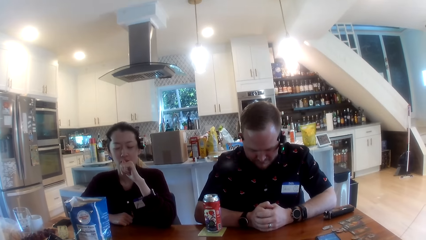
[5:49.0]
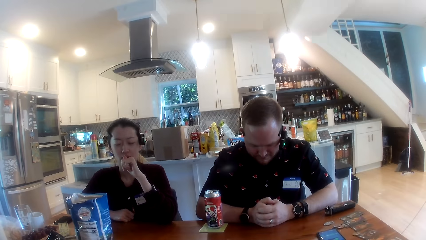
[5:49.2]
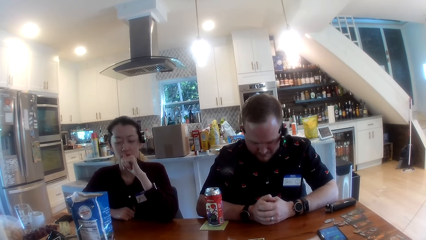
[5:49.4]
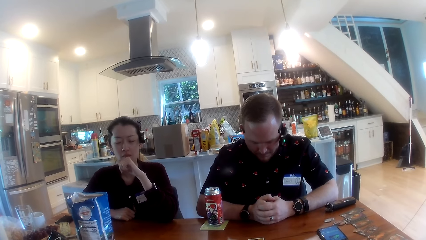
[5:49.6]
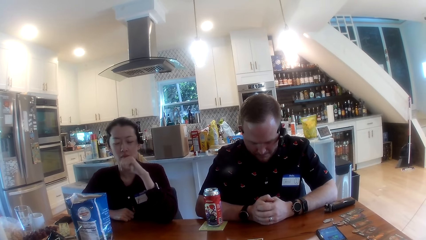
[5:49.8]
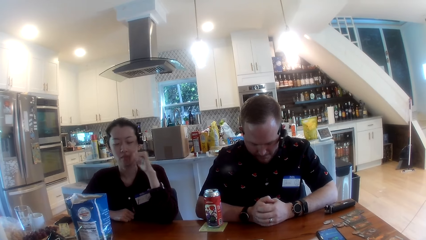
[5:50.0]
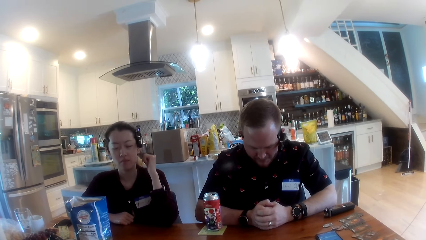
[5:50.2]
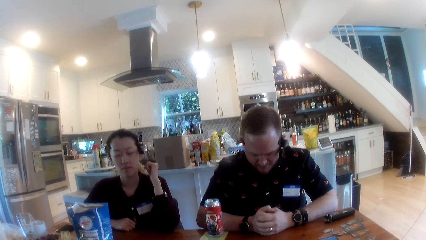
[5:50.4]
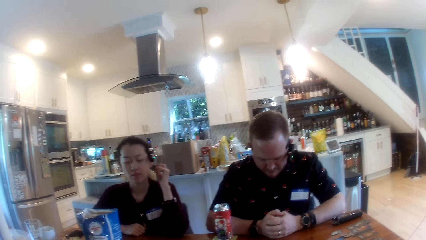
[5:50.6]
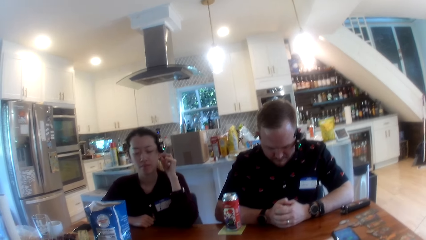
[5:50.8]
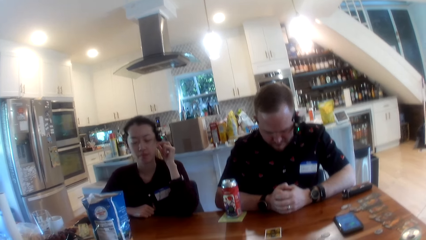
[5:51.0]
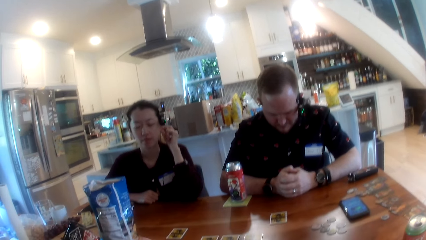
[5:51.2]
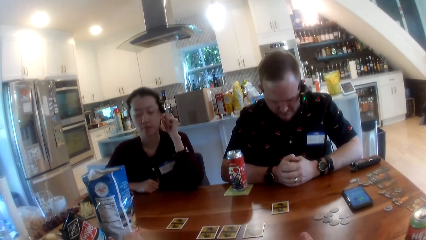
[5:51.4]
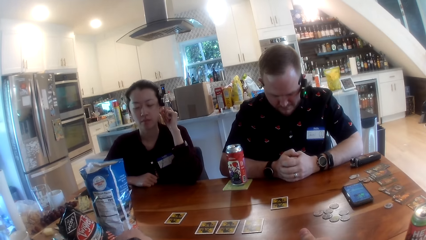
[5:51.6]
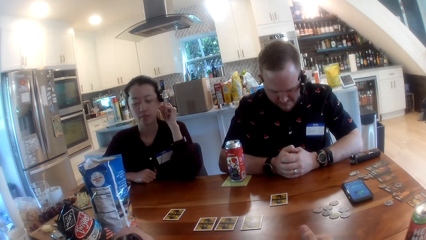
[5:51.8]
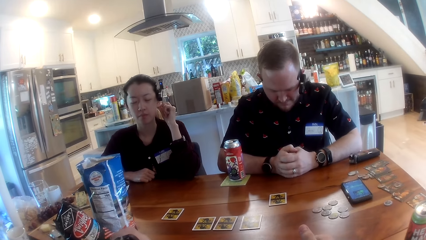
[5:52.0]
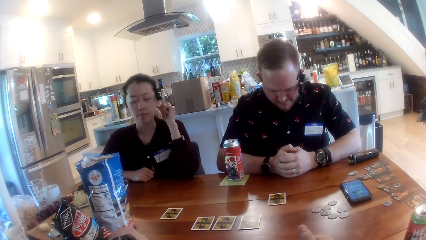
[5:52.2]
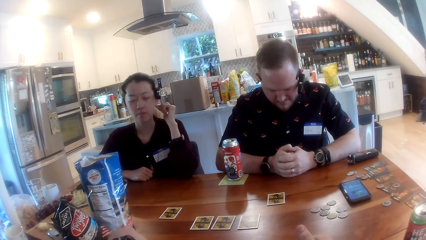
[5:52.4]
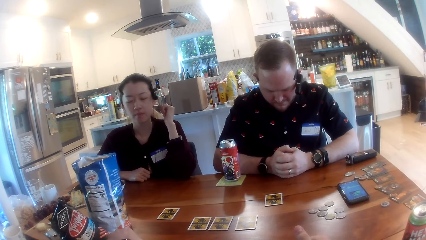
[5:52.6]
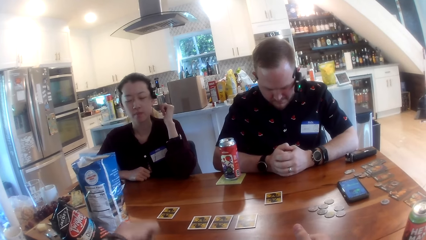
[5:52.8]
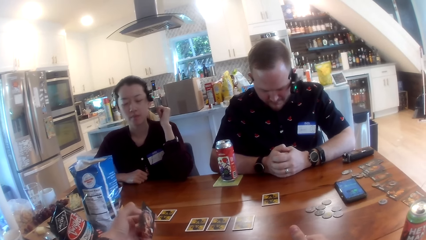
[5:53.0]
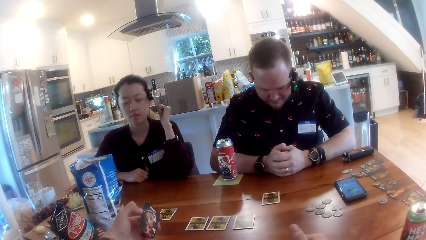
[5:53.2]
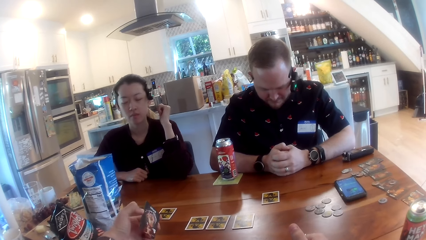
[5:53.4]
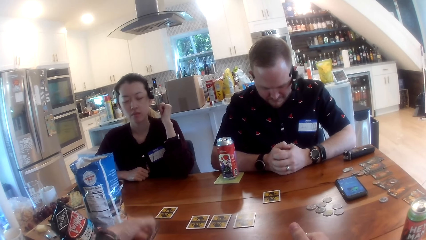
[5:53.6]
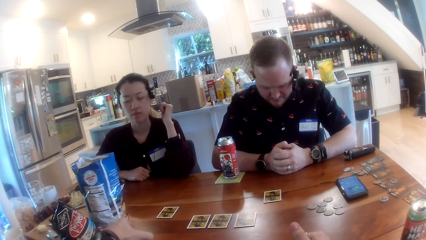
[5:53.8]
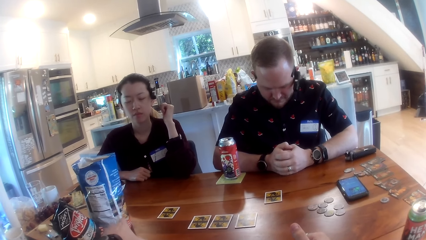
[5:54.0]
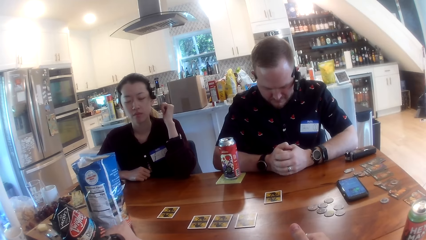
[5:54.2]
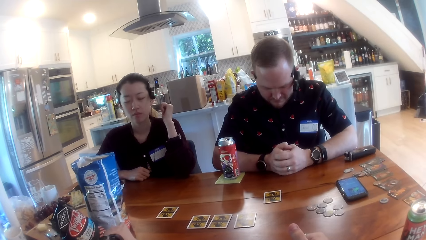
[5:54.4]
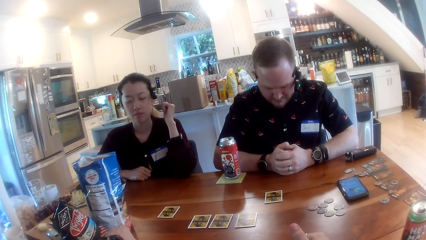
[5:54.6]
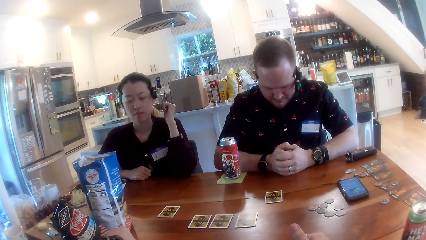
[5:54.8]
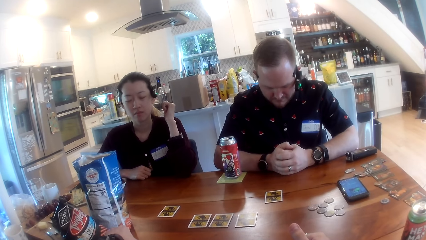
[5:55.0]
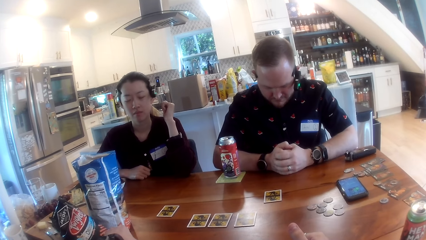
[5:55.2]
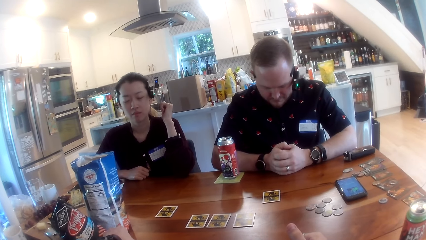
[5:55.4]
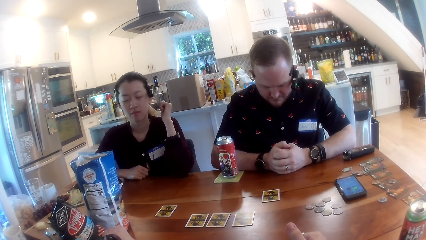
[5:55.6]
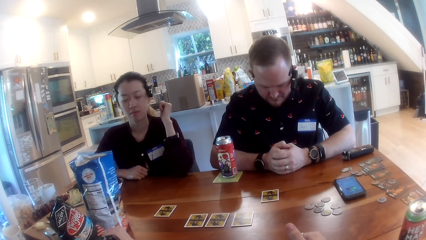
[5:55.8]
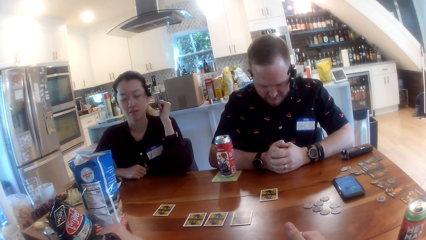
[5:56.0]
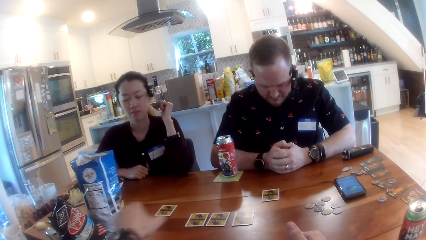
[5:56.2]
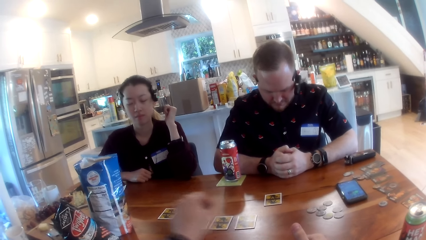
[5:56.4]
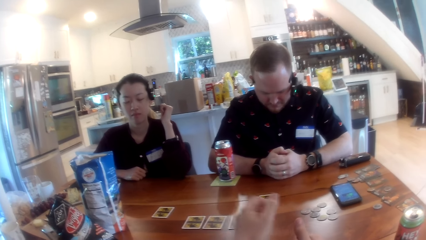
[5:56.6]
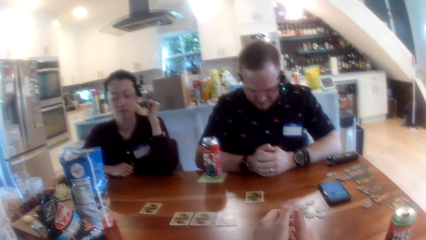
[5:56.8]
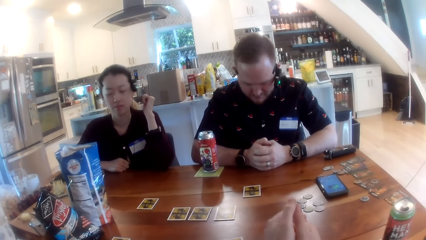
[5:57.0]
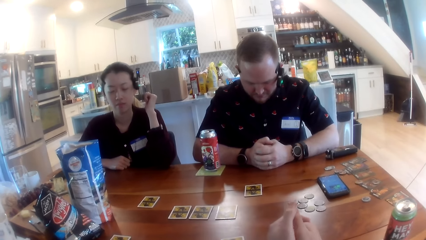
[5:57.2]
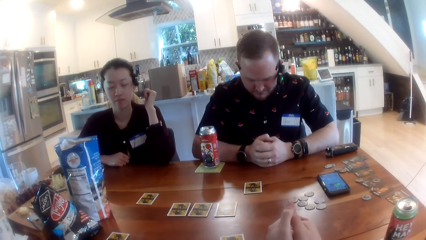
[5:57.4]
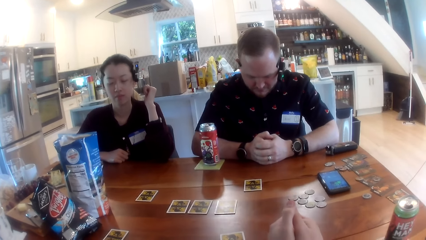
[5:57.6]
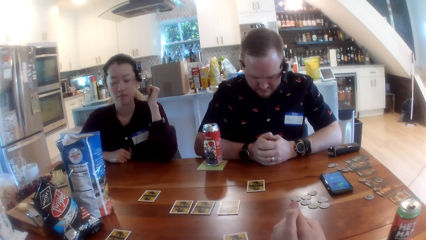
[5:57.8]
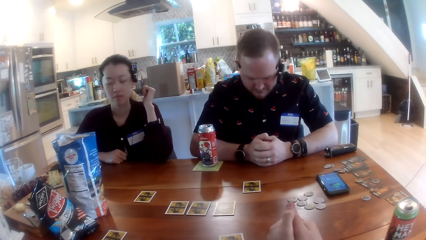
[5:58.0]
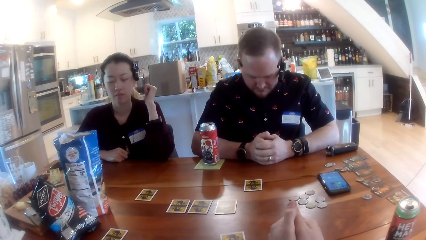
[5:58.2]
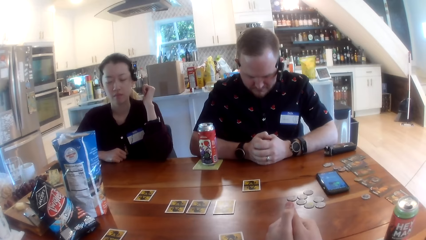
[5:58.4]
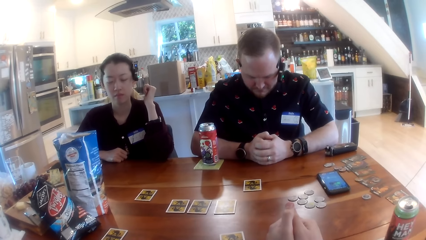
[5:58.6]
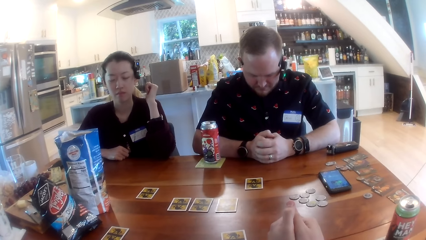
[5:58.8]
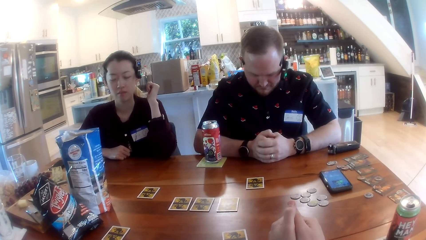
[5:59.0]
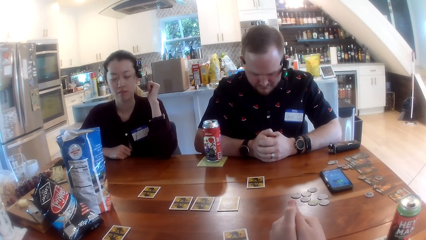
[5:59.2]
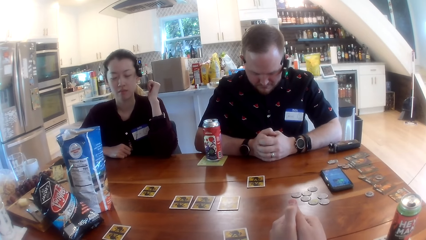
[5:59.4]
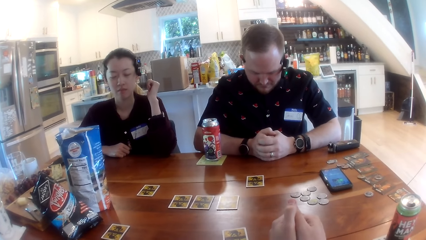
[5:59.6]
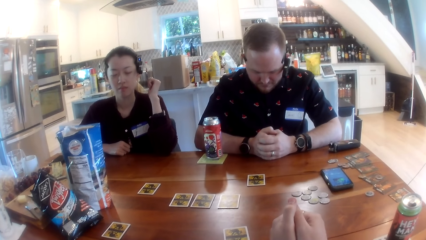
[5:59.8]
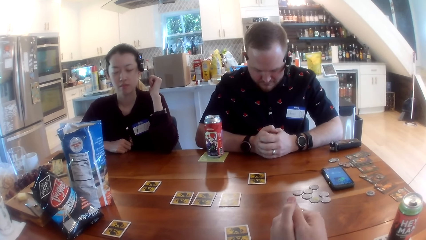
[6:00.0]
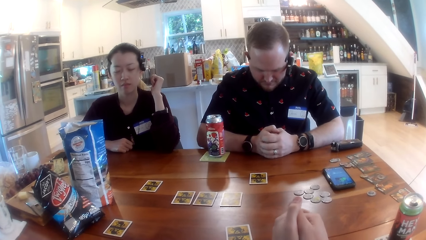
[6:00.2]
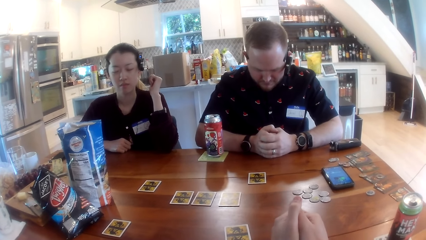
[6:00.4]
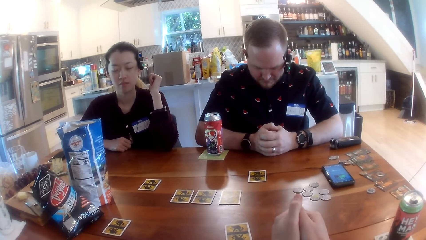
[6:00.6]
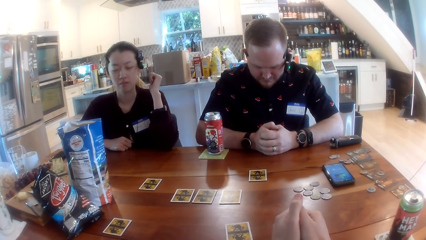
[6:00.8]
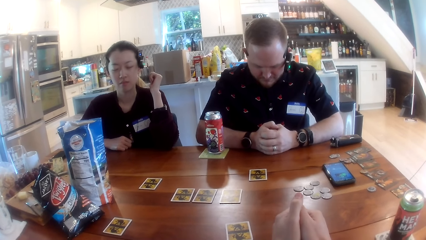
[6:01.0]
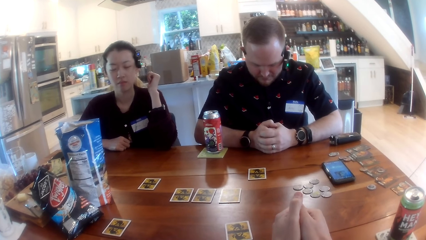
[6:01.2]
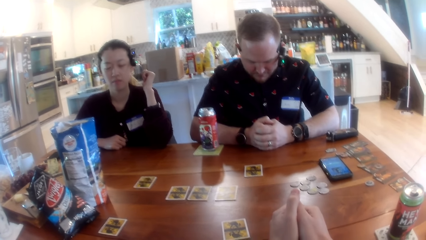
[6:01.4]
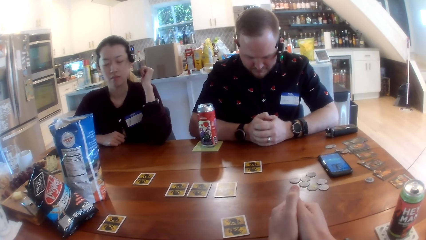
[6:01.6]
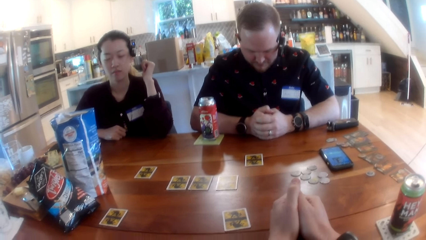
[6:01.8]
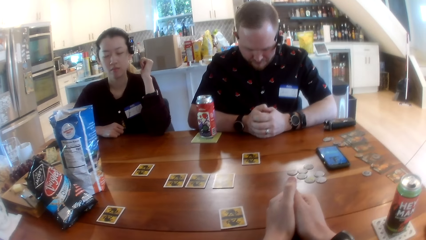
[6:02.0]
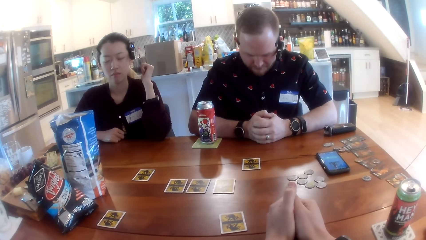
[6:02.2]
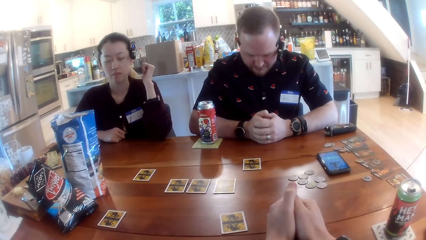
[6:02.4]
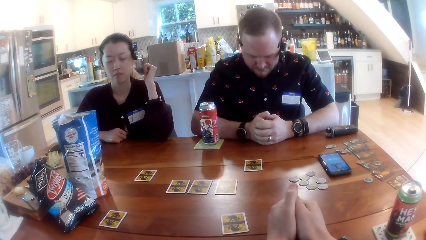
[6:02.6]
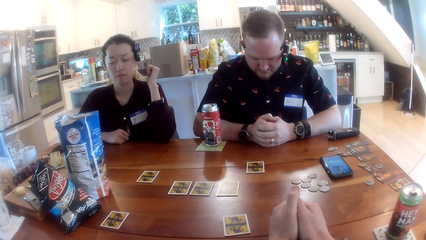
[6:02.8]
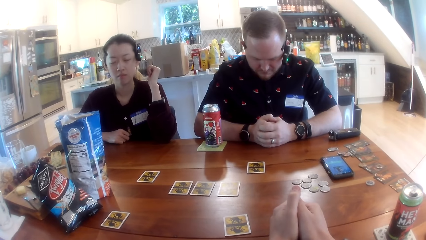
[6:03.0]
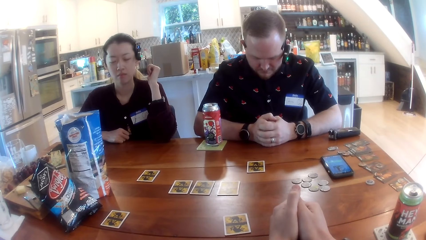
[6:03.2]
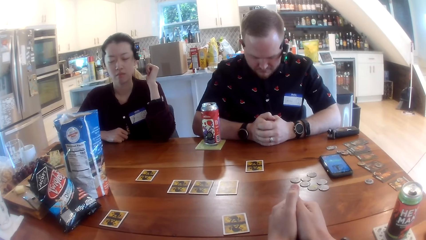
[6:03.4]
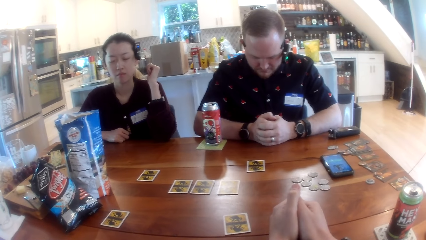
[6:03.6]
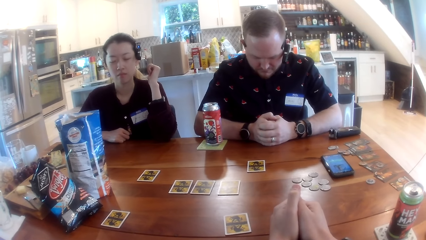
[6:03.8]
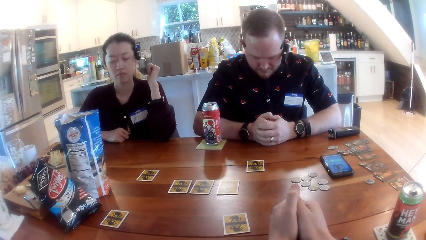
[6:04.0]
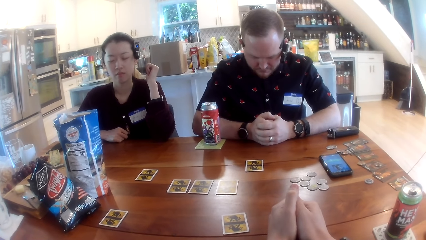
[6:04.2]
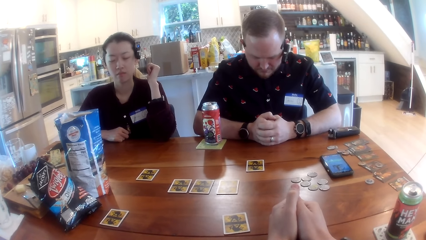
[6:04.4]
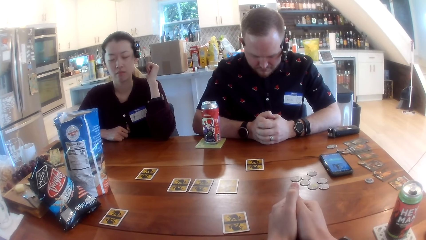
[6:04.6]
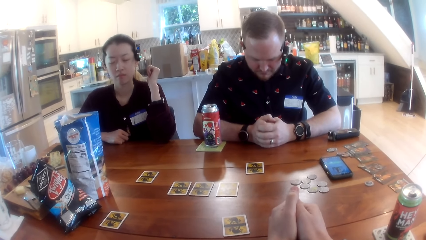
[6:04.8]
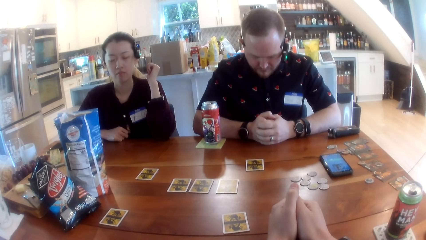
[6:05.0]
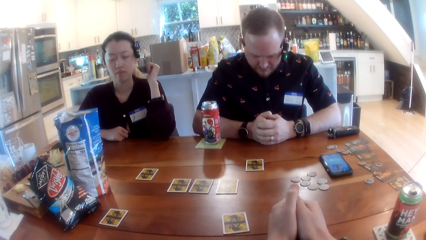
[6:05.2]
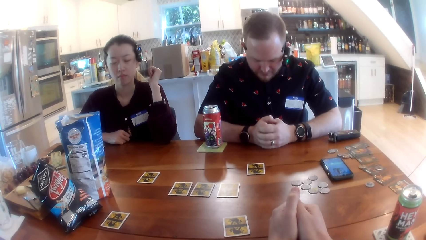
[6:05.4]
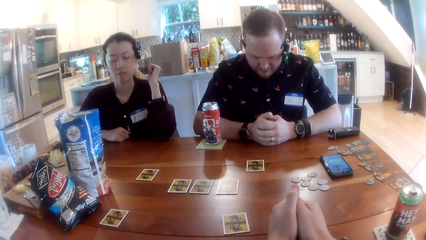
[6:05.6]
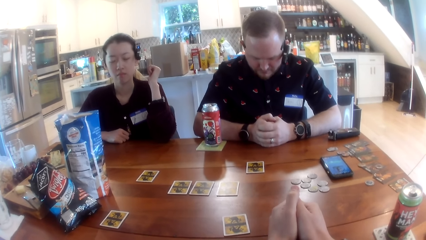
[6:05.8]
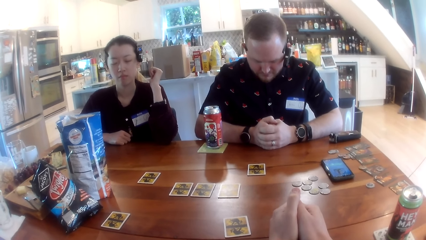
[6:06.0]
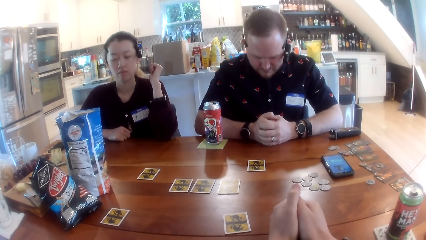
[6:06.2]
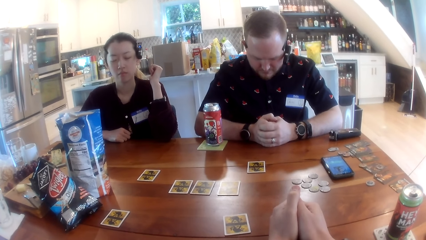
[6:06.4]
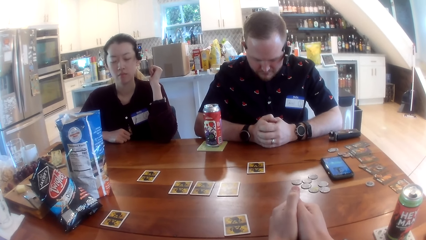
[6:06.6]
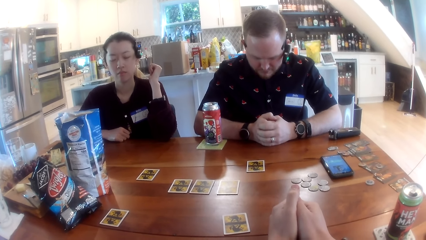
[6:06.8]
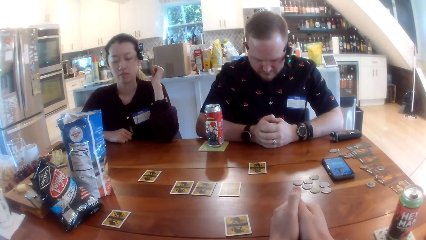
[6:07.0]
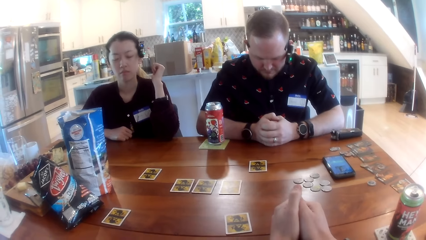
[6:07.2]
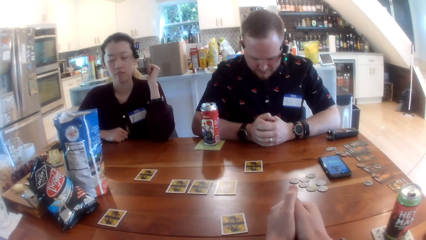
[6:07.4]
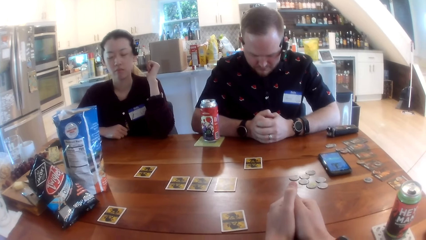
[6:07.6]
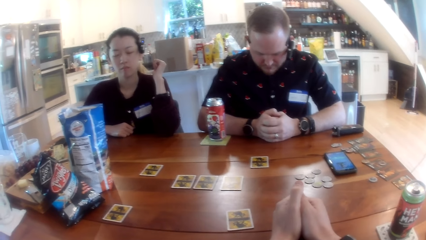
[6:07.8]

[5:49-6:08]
The camera wearer picks up a card from the table with his left hand. He examines the card.
